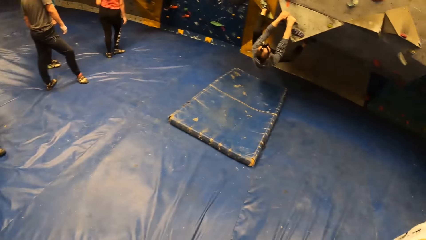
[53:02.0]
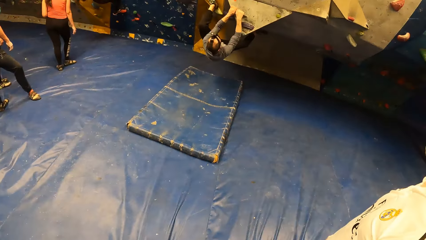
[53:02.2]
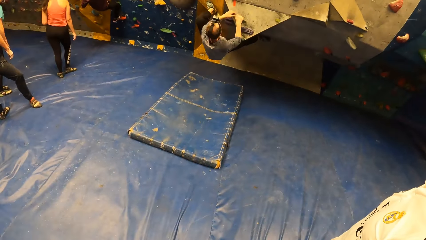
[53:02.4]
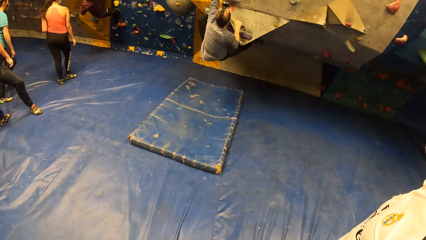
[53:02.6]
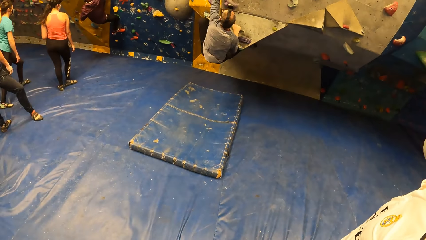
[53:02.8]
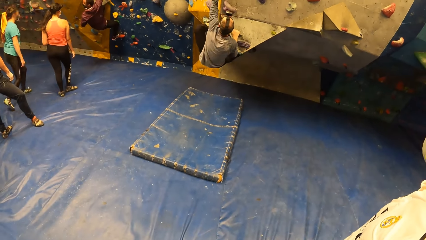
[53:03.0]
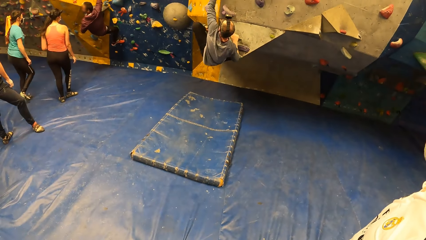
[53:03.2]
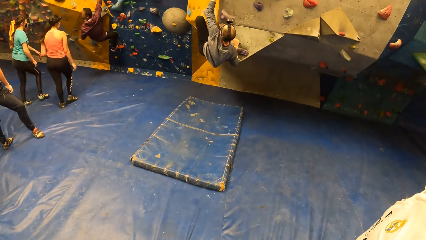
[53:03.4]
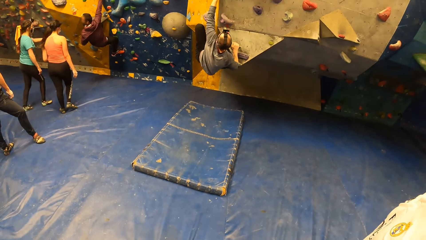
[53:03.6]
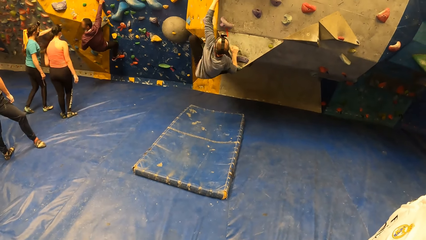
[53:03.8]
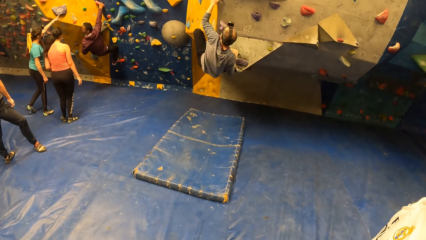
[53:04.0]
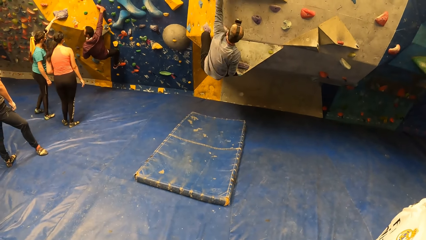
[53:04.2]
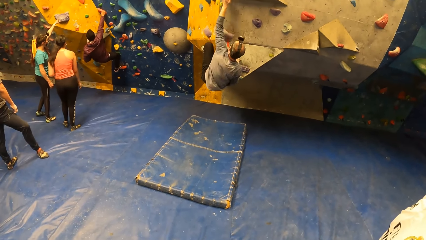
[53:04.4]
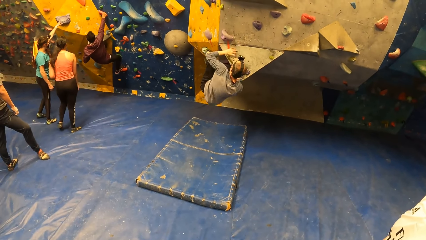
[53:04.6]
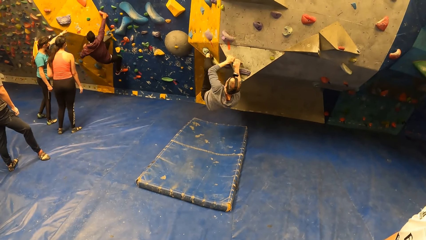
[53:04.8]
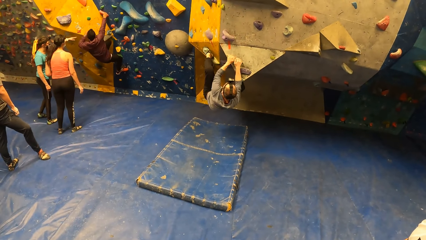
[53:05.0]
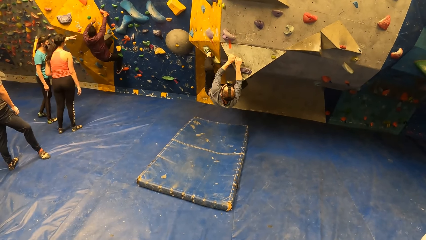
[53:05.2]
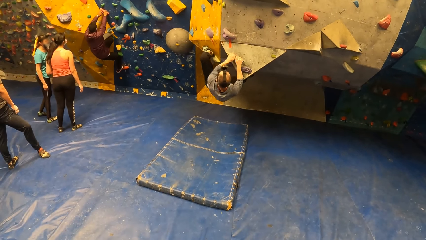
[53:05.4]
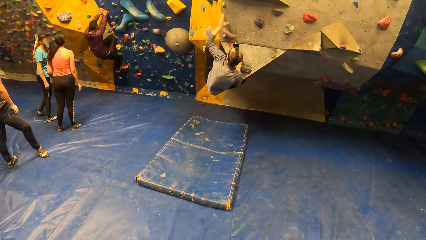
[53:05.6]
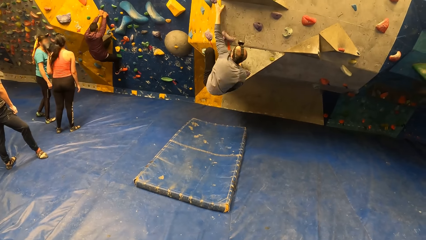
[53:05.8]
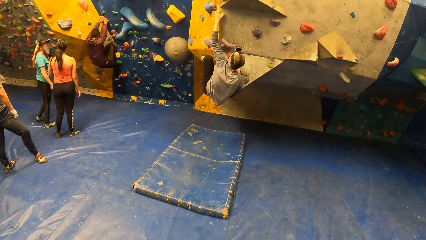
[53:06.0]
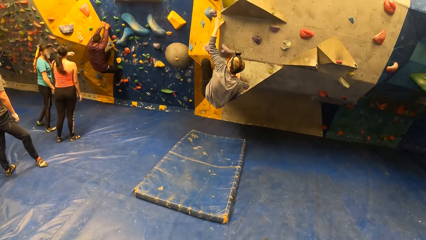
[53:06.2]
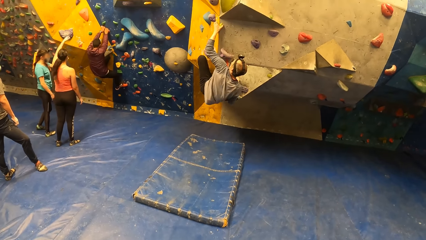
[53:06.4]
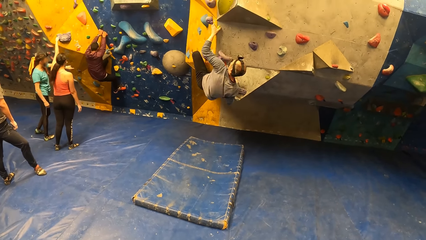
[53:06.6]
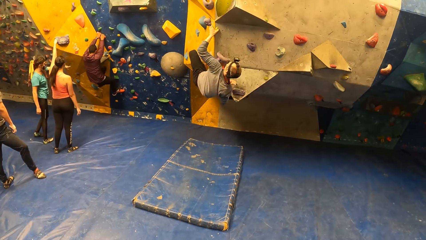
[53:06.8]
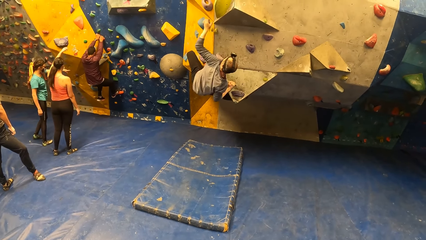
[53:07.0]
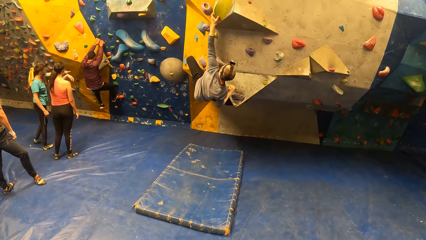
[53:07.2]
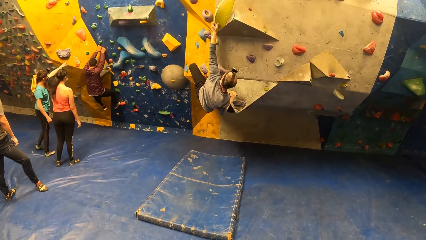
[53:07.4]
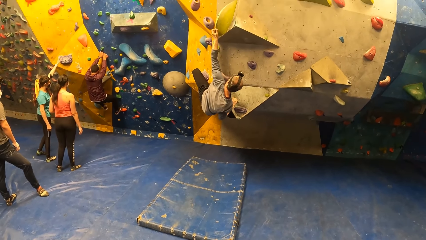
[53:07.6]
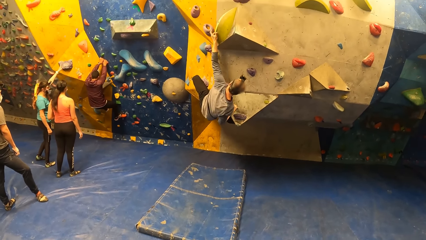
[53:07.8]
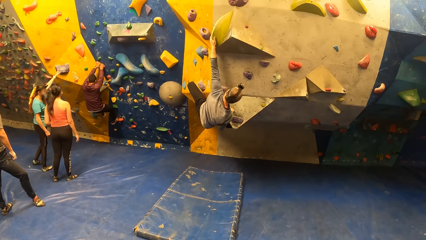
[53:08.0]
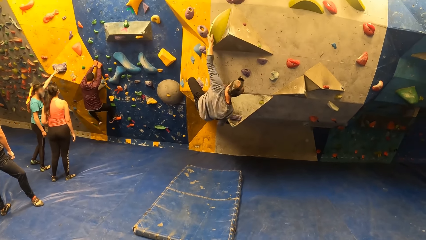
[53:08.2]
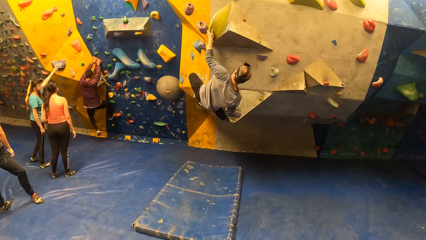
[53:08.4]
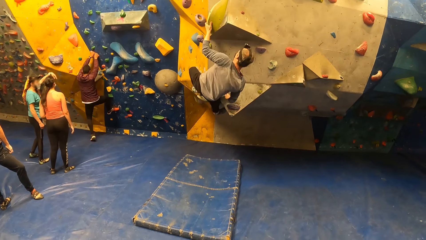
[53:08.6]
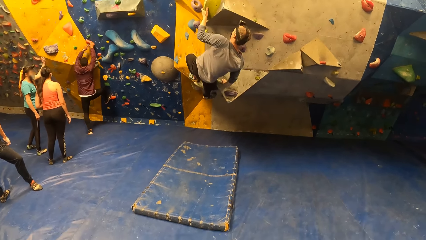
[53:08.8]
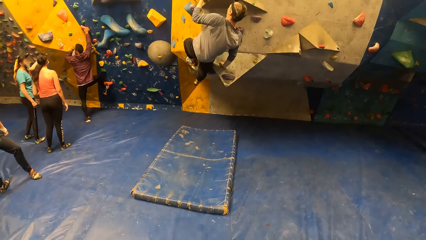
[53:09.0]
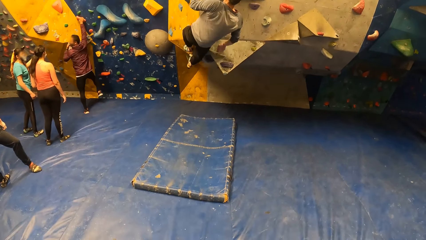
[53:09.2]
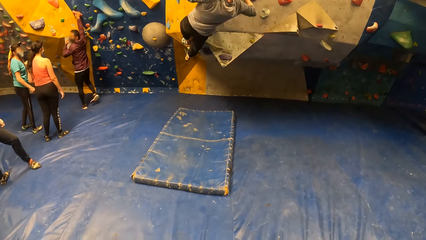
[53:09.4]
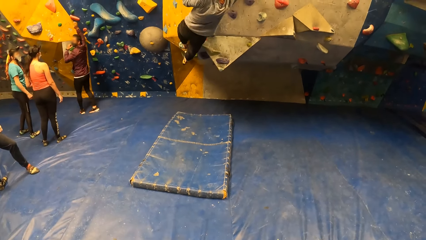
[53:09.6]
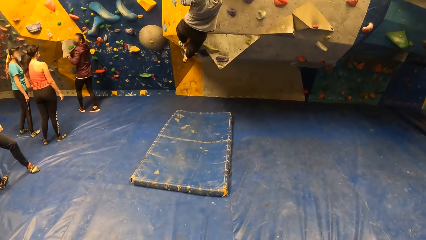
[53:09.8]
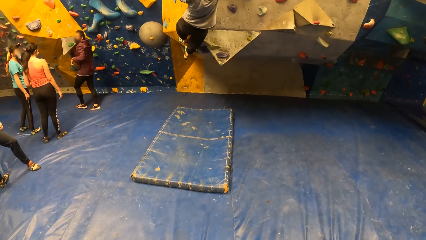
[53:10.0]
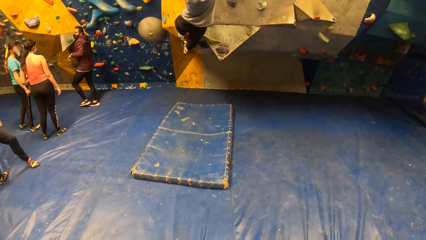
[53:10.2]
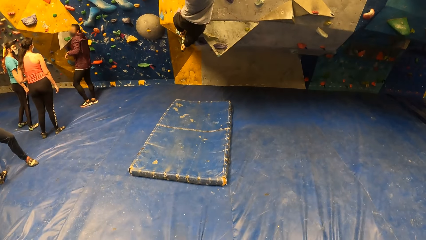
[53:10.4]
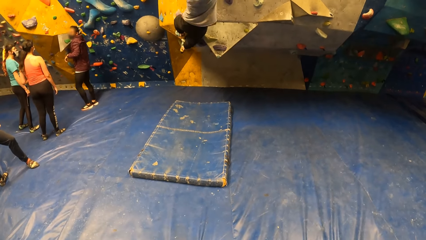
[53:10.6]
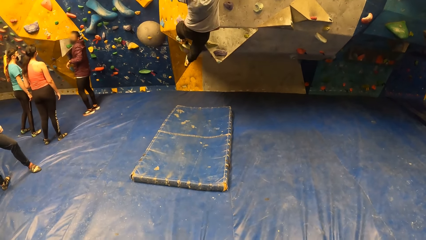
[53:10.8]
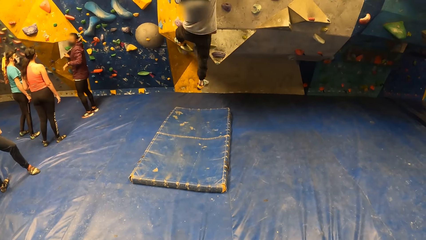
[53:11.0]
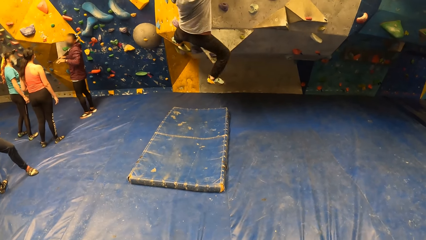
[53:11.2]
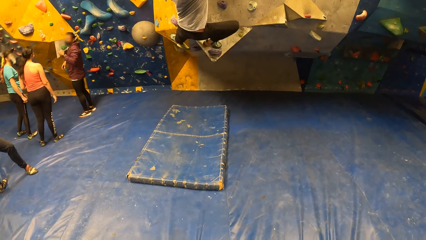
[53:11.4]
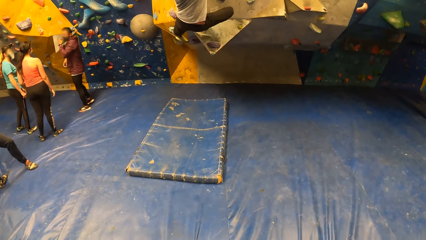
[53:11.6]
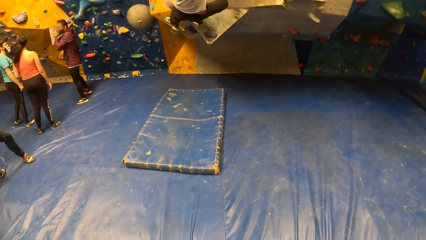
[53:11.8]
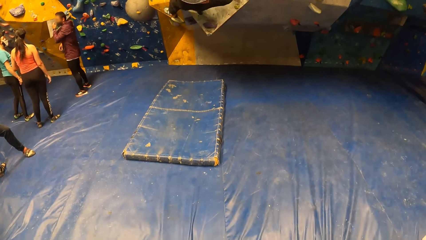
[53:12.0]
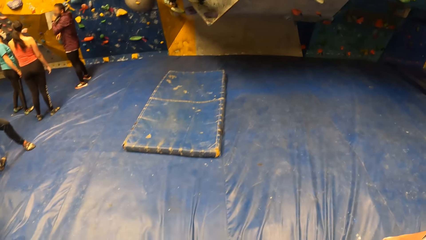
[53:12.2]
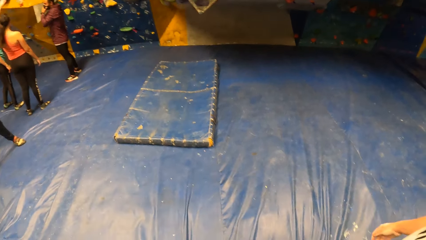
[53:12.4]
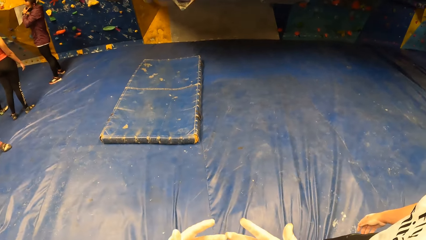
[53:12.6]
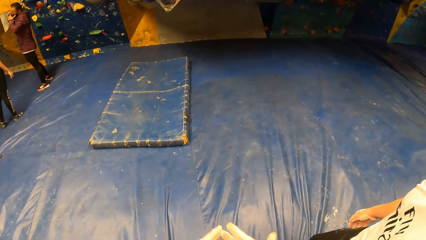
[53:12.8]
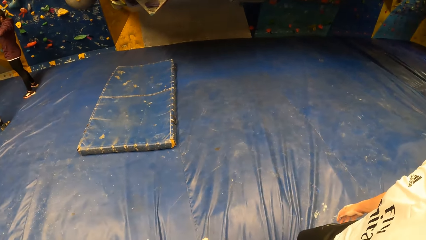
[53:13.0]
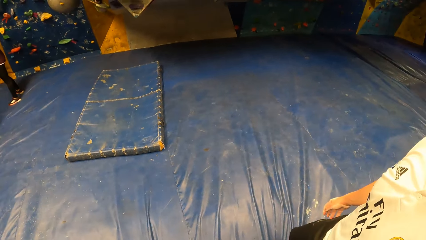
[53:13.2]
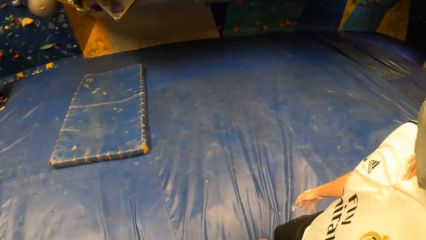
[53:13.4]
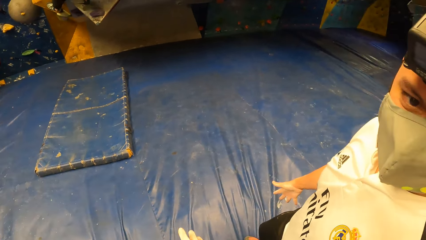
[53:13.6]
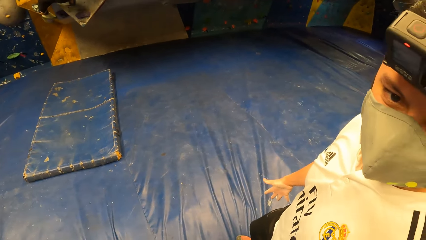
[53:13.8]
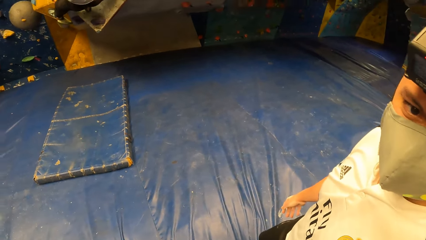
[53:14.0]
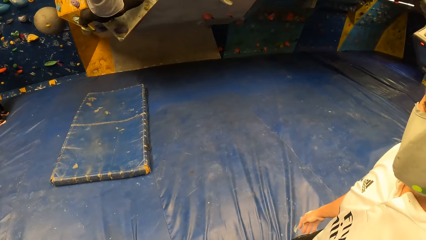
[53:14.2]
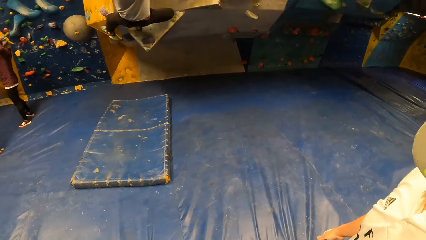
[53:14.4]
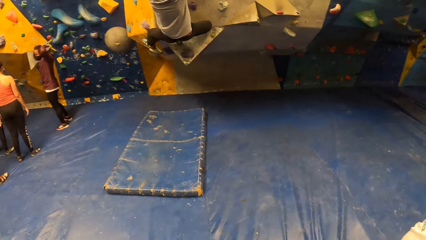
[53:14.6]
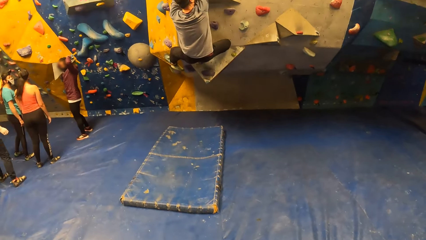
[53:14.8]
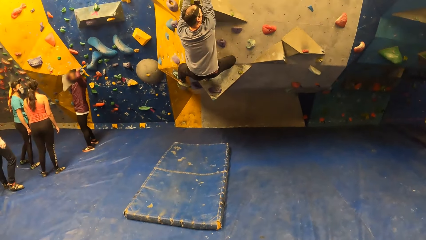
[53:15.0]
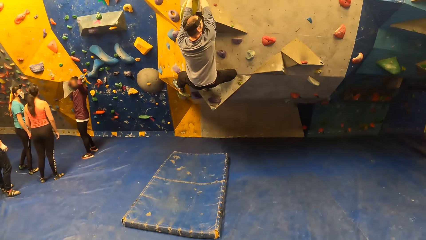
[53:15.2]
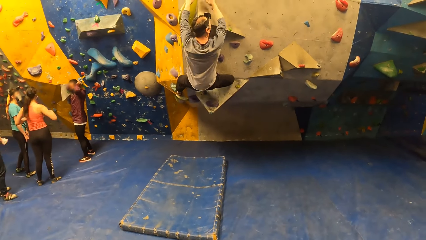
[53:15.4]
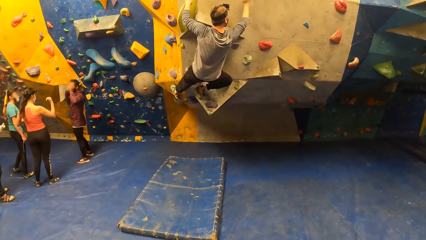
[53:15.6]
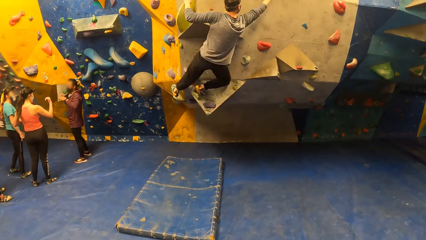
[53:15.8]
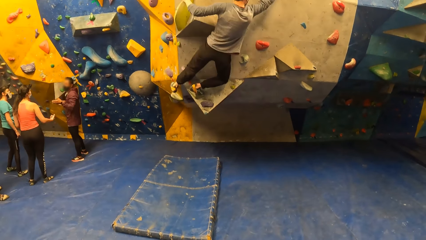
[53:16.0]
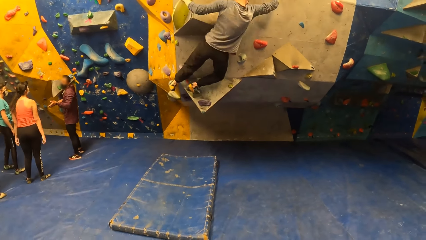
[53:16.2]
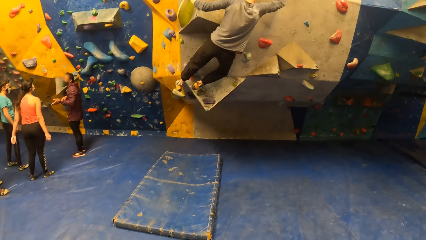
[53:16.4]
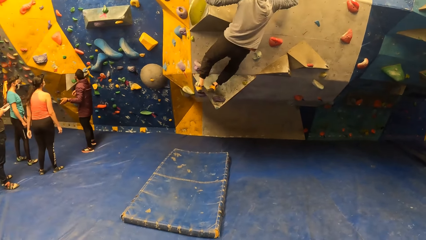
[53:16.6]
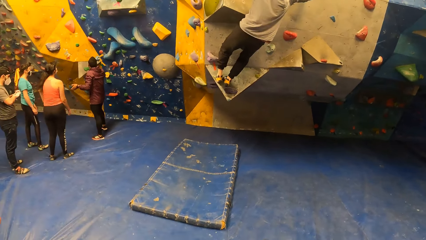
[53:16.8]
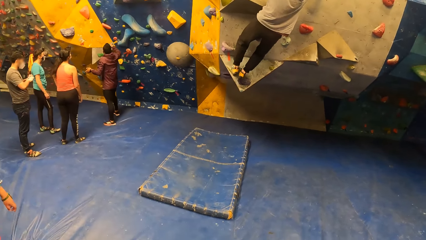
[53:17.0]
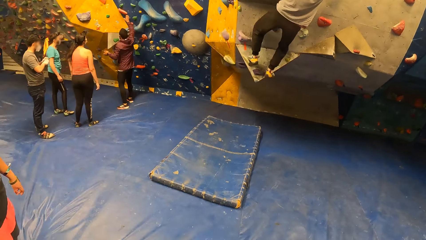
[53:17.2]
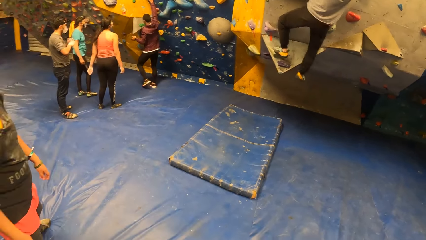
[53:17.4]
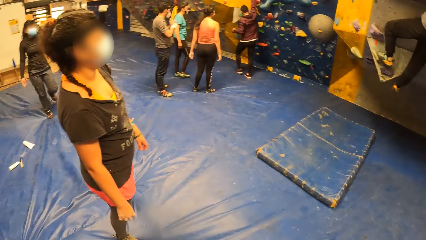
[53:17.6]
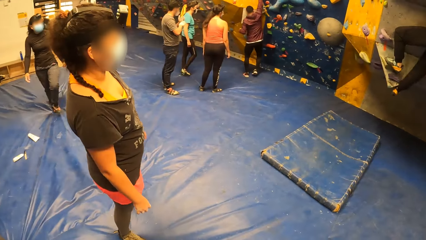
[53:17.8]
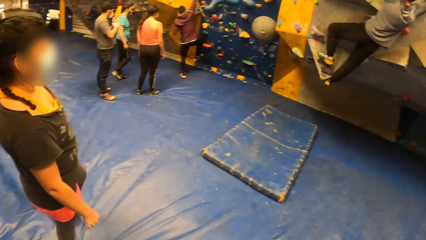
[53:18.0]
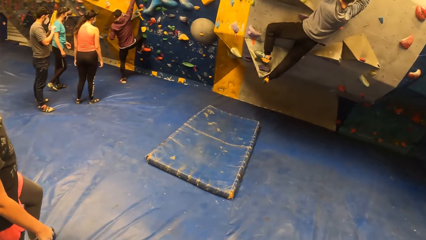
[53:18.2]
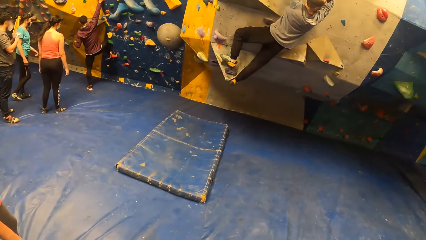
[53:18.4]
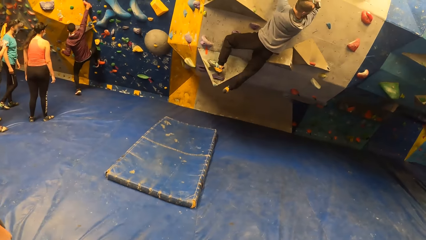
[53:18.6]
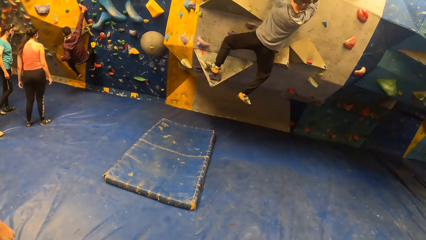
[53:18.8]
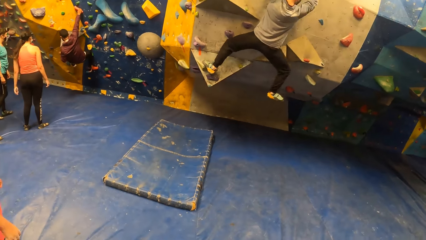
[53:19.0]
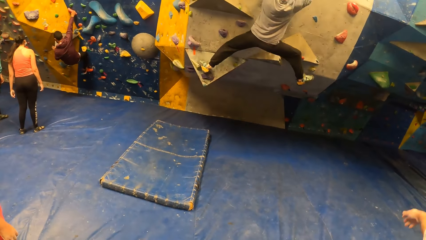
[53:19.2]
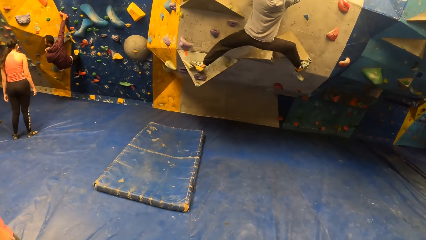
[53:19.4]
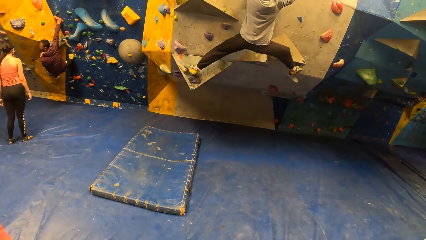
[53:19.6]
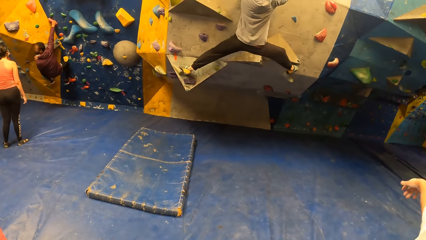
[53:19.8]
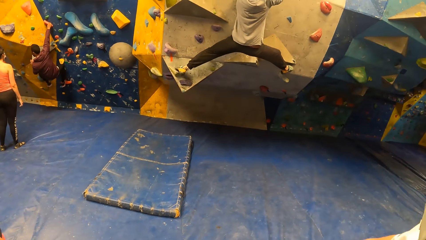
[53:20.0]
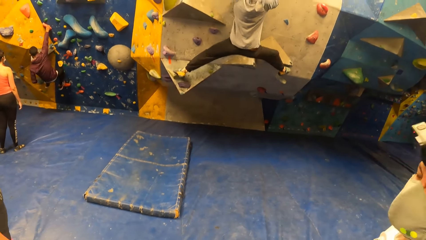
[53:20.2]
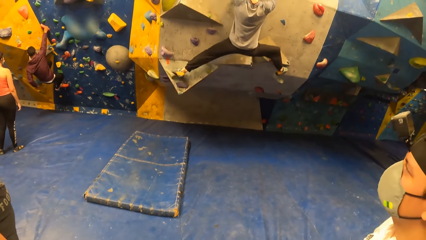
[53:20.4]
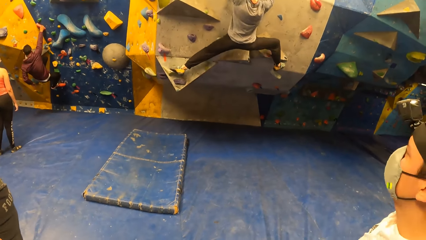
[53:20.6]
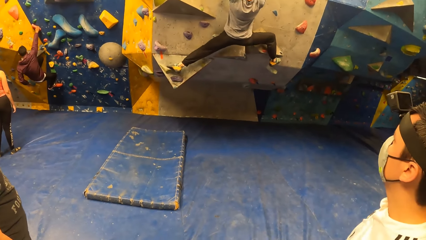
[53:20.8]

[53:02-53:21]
A man climbs on a wall. The camera wearer looks around a room. A lady interacts with another lady. Another man jumps from the wall. The camera wearer looks around the room. A third man interacts with the camera wearer. The camera wearer looks around the room.
